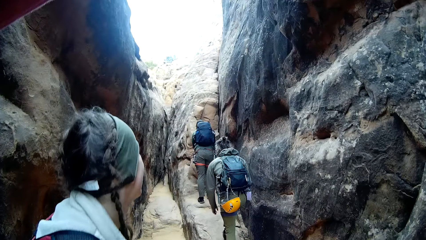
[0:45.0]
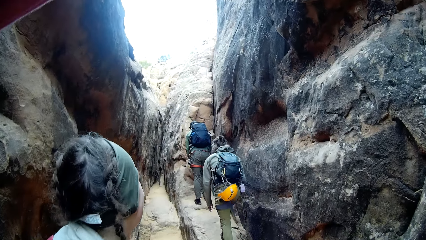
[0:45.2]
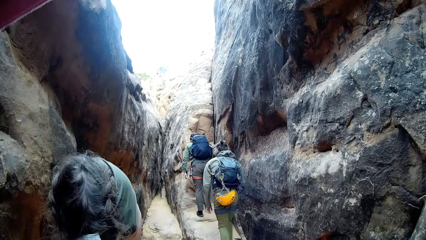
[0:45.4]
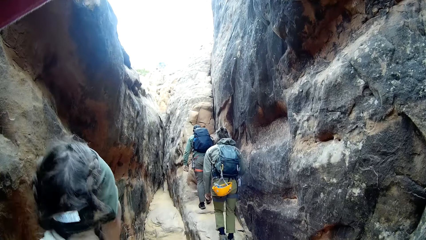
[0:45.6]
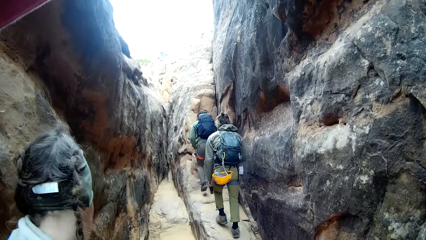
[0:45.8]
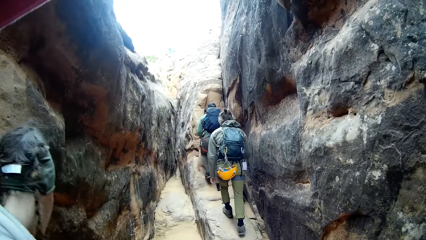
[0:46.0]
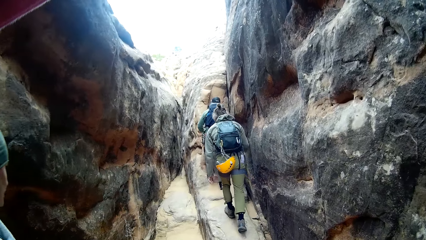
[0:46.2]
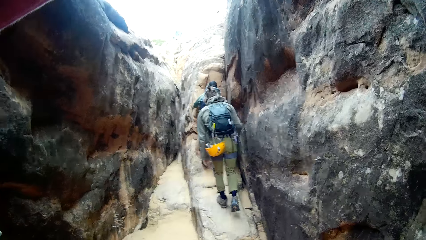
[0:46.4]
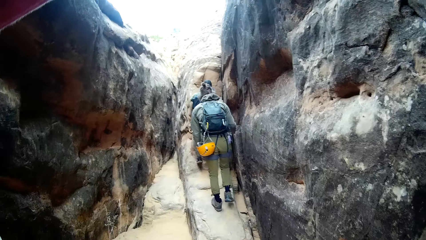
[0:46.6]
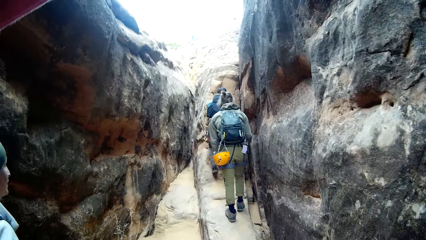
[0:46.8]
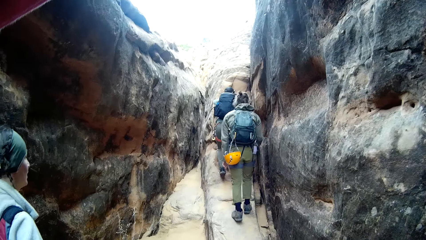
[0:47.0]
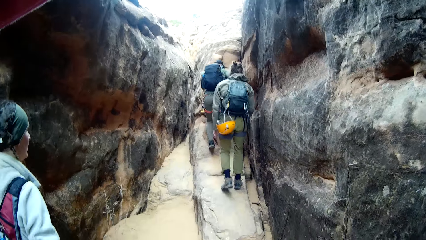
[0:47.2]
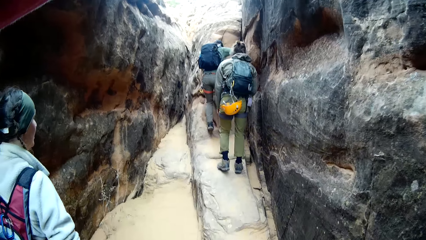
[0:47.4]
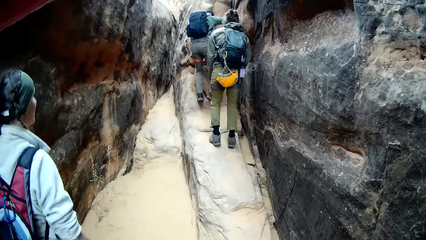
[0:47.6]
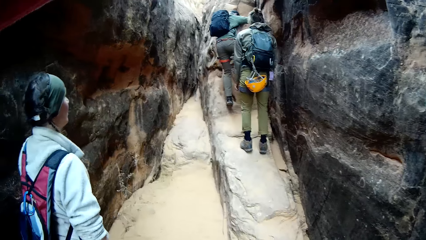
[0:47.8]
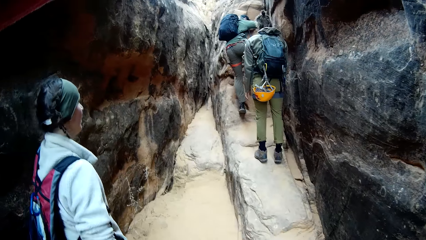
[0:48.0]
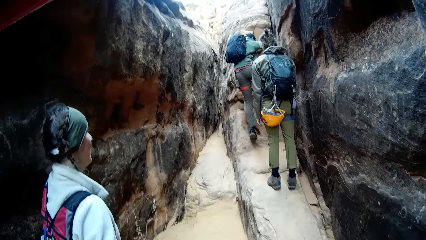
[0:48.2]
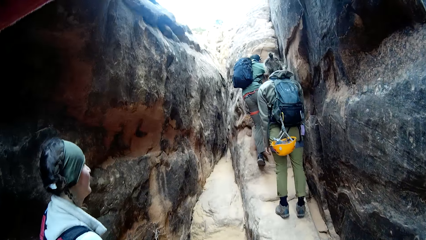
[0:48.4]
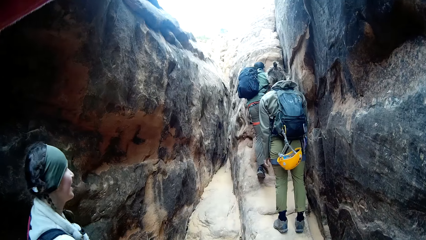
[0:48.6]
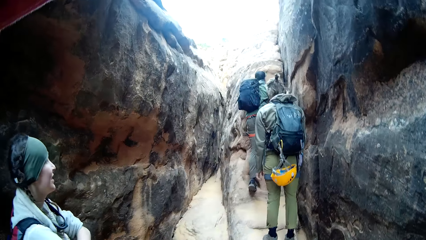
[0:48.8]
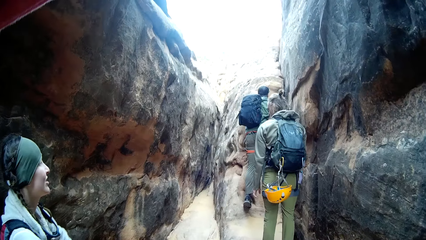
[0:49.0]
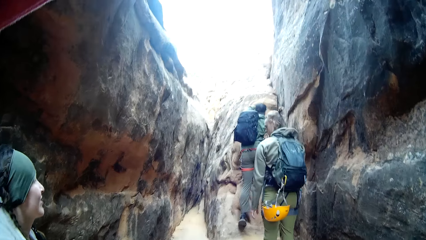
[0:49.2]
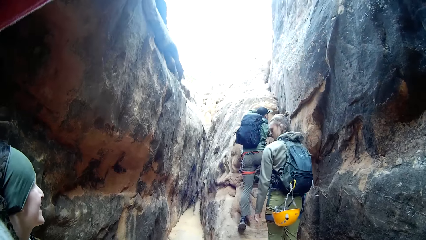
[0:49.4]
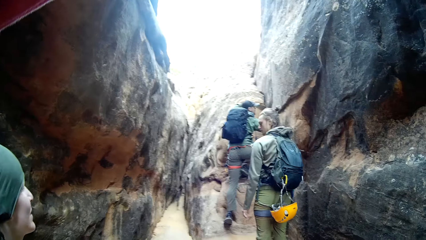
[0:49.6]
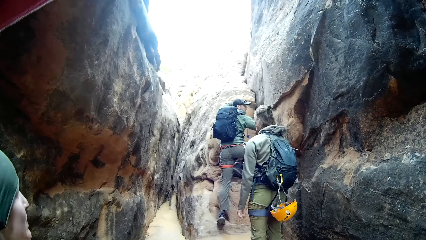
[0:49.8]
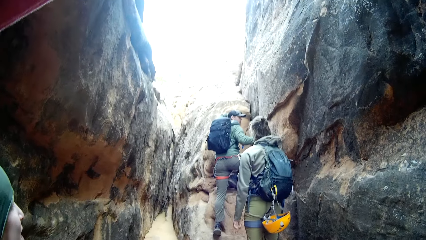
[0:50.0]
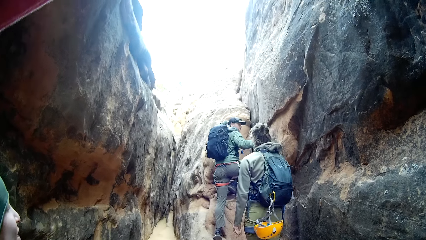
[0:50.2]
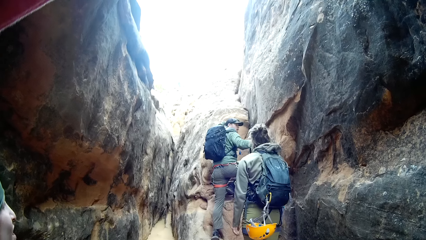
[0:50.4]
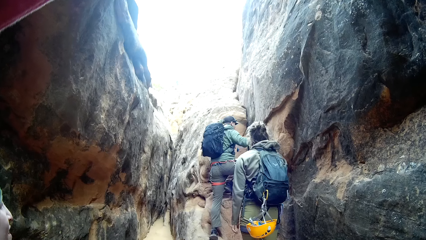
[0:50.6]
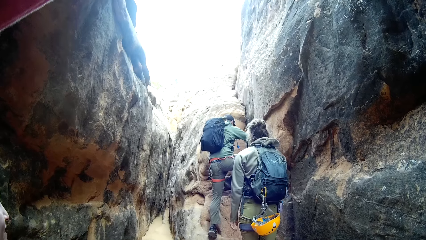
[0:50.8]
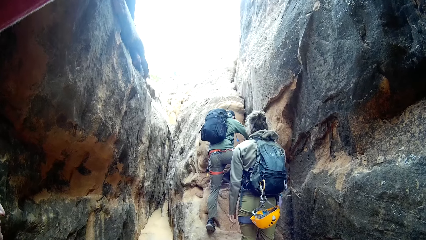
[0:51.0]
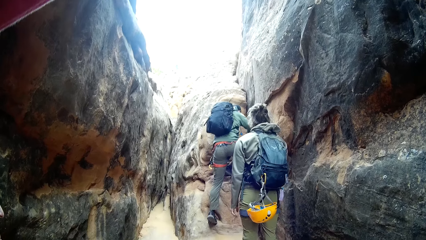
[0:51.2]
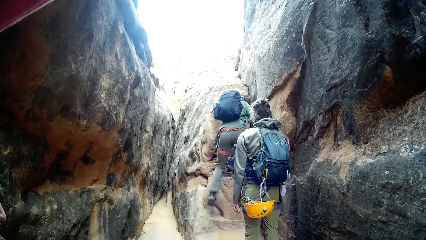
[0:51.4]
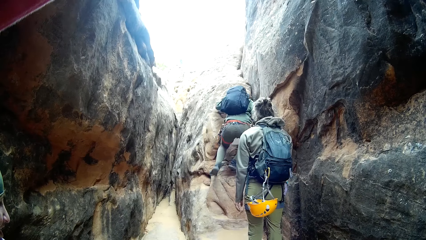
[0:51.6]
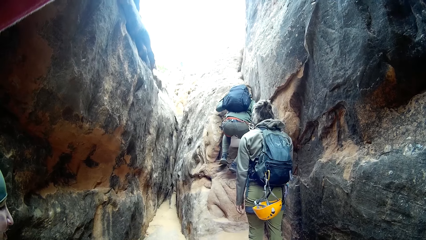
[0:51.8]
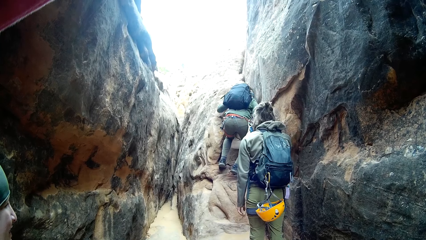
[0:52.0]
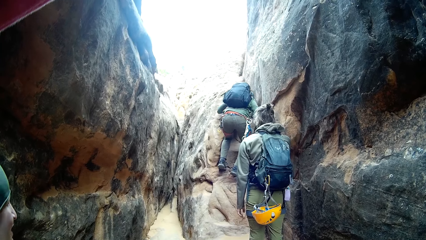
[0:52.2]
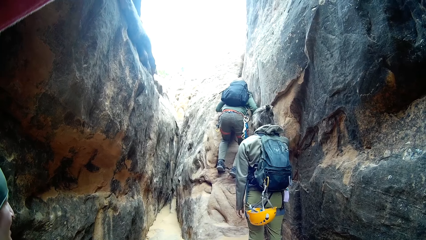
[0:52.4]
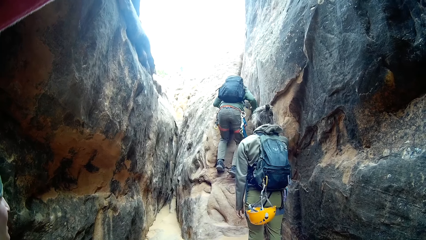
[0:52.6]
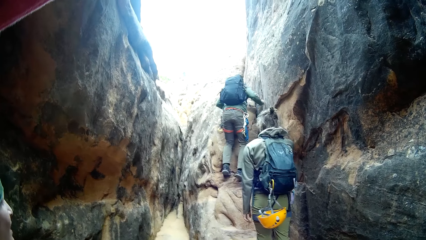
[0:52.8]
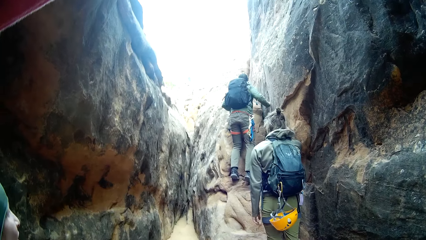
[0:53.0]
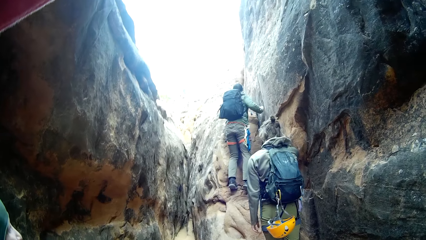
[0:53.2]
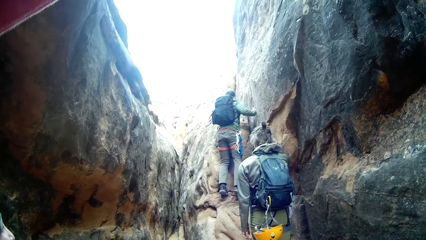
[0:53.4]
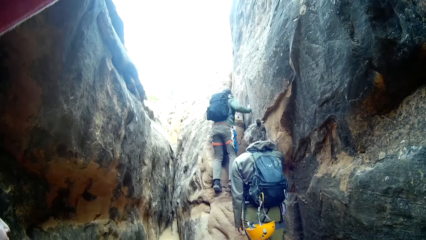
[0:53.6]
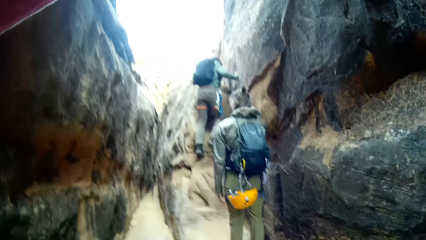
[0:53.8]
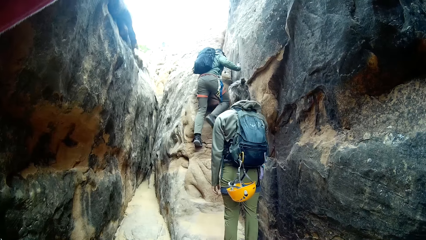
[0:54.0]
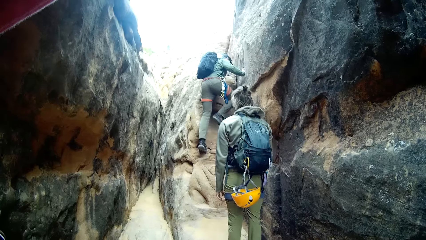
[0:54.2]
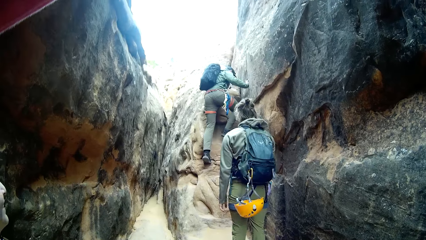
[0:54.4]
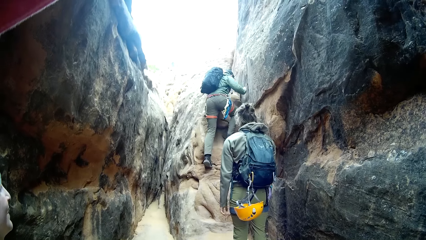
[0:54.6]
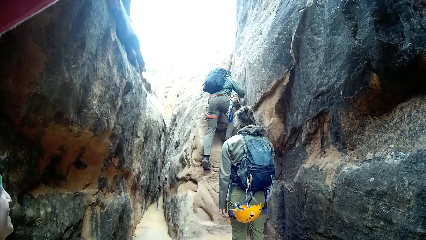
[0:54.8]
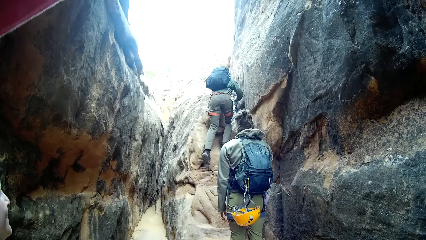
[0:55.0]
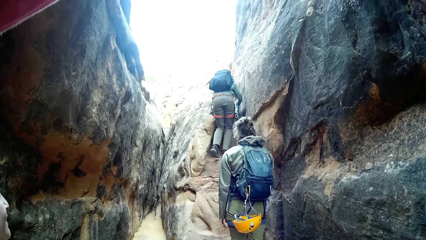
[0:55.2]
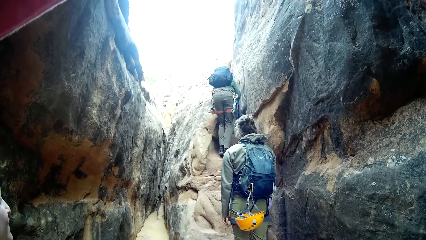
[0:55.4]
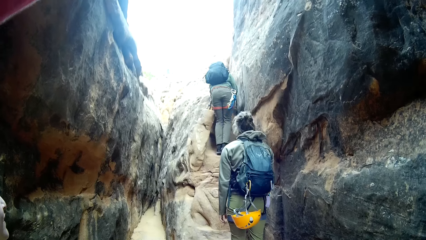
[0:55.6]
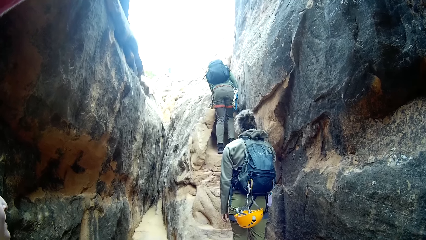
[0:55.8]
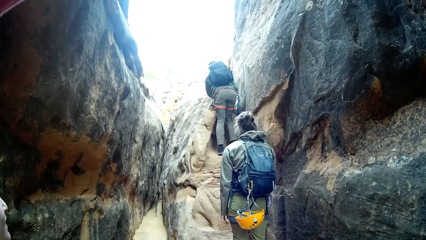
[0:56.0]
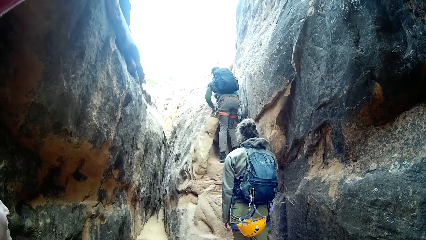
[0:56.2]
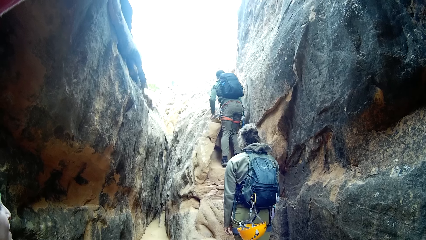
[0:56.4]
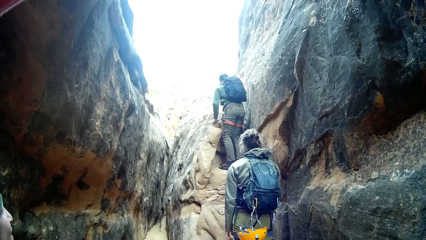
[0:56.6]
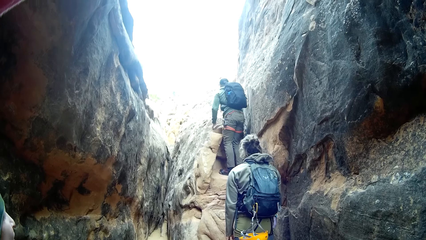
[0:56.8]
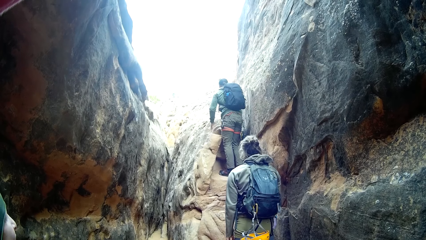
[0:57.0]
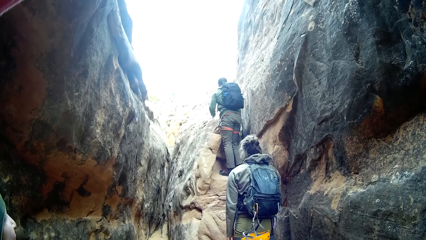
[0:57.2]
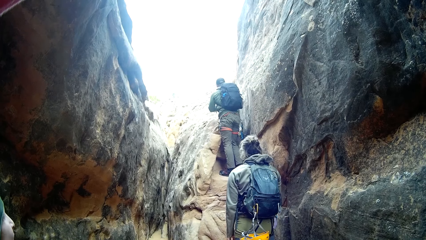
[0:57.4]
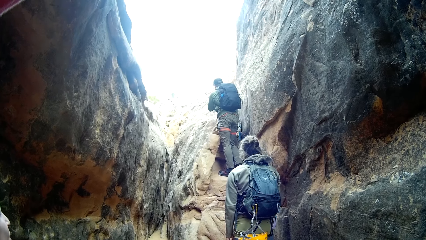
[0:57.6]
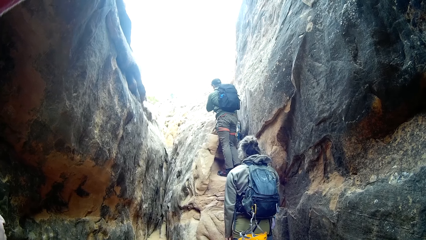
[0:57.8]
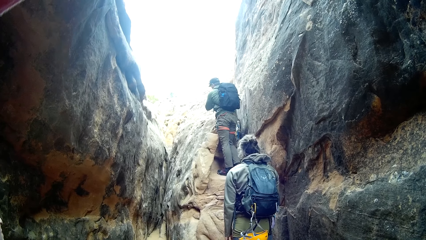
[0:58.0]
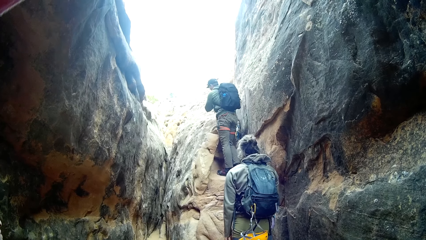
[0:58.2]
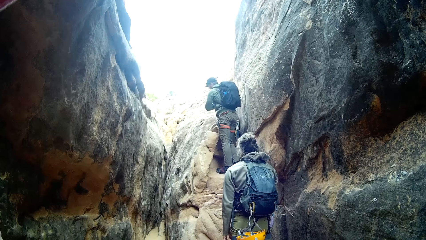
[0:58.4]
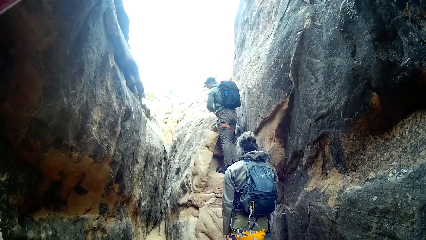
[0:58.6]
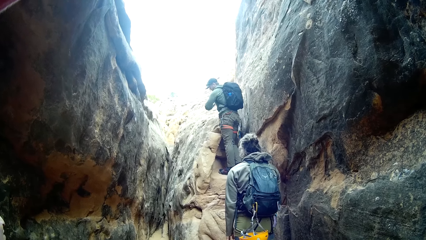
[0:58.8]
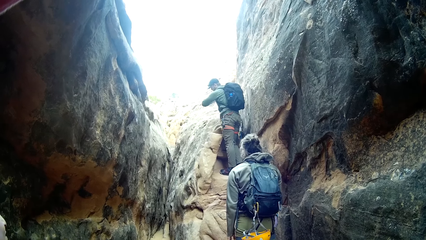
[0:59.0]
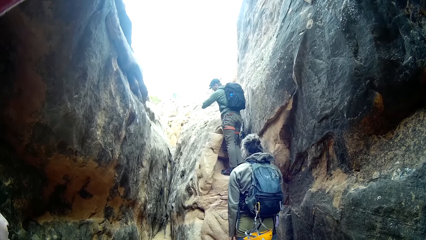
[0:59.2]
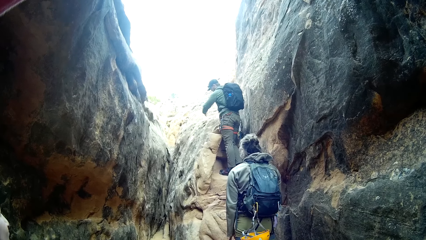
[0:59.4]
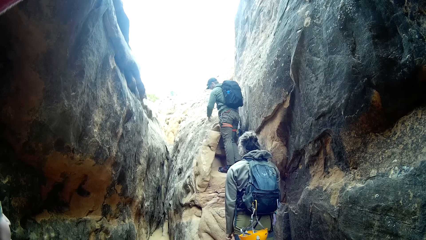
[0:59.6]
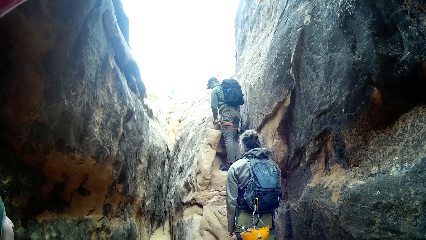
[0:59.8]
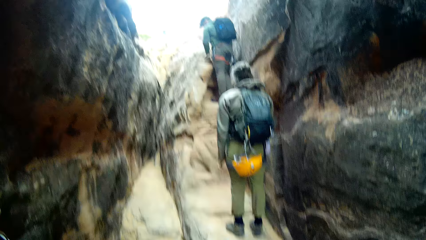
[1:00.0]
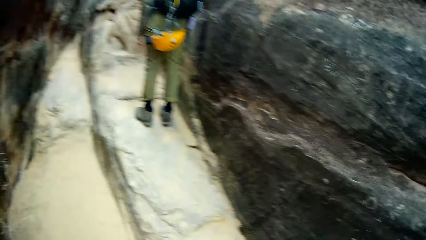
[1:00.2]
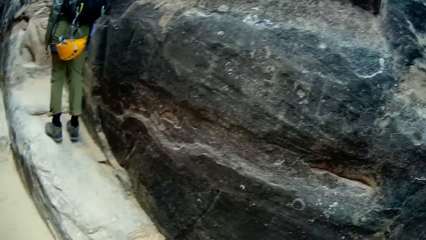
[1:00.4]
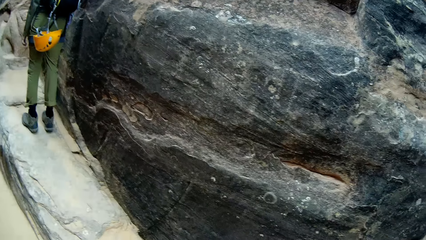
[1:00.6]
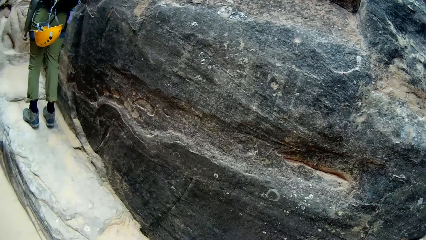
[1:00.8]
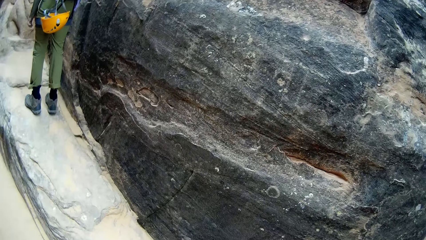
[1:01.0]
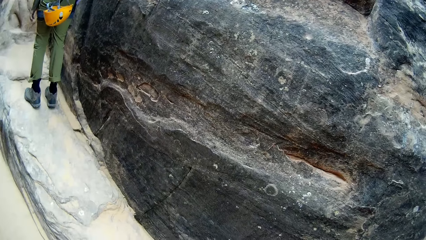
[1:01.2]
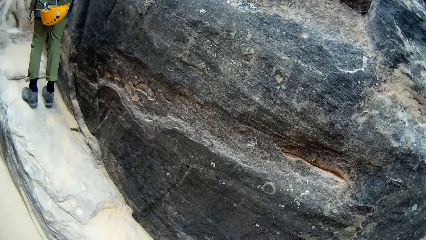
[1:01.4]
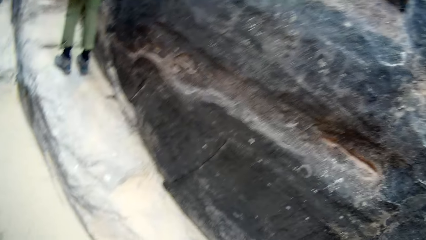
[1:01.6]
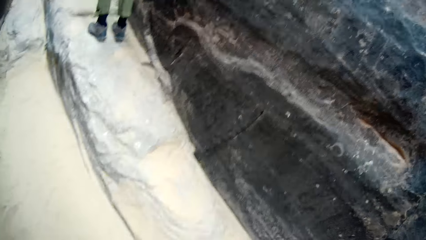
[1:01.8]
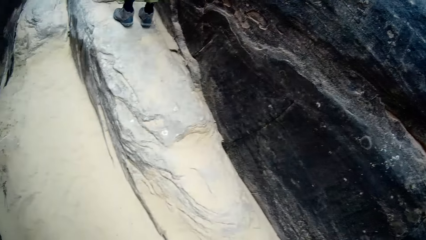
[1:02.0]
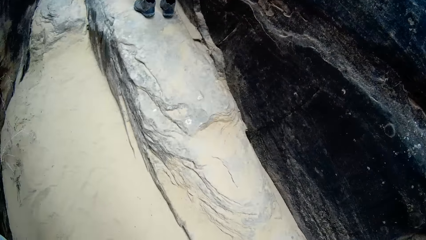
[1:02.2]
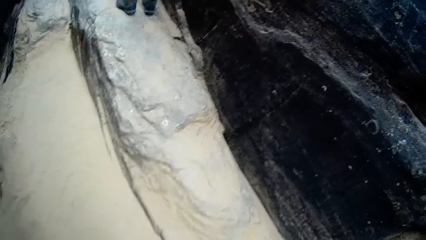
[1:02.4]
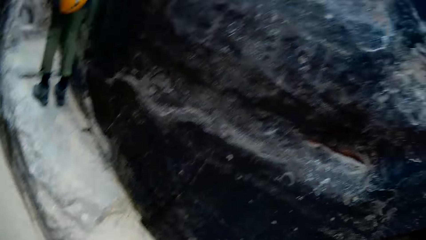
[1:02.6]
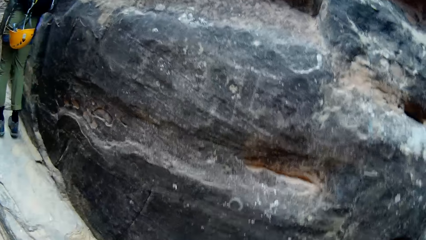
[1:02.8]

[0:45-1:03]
A woman stands near rocks. A man climbs up a rock. The camera wearer stands near the woman. Another woman stands near the rocks. The camera wearer looks around.
